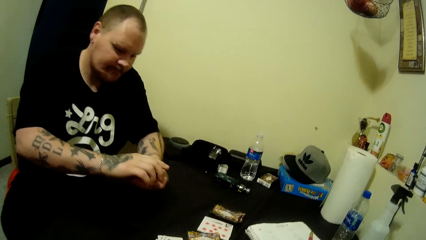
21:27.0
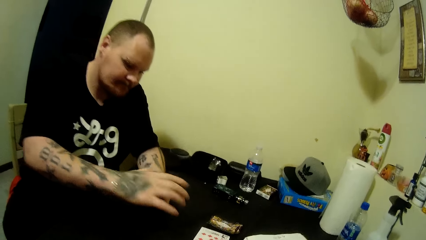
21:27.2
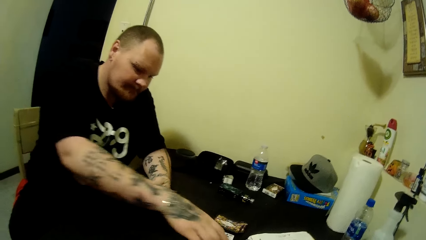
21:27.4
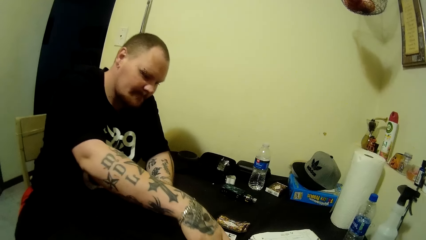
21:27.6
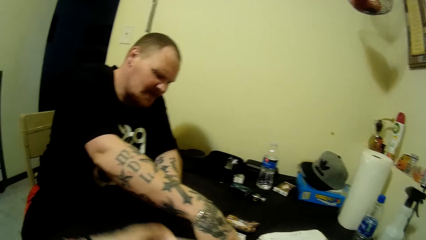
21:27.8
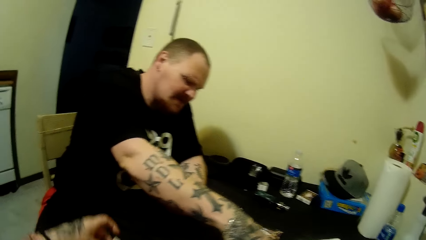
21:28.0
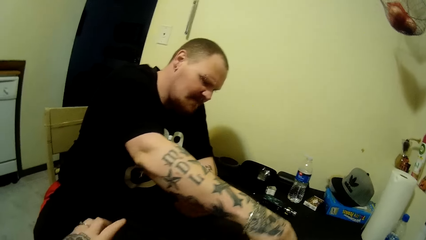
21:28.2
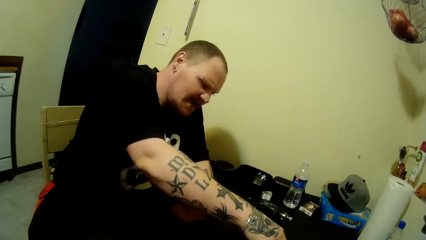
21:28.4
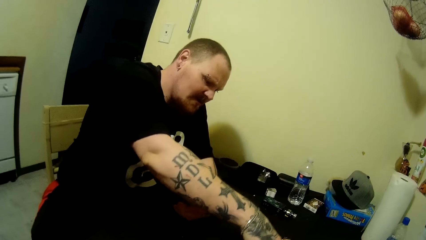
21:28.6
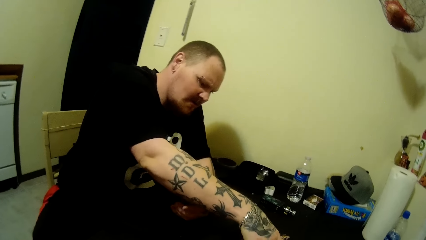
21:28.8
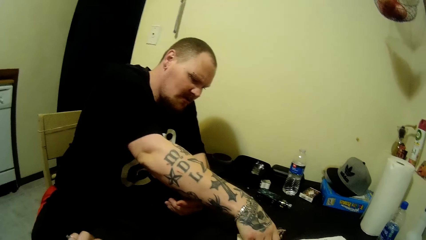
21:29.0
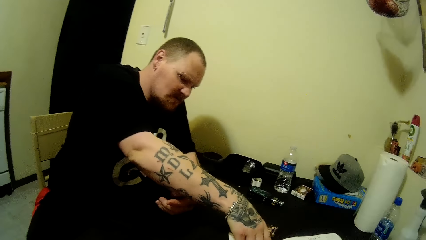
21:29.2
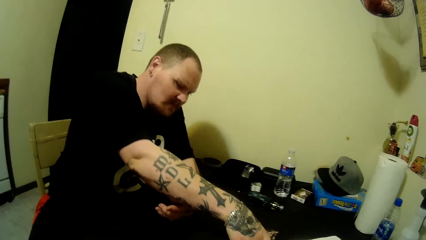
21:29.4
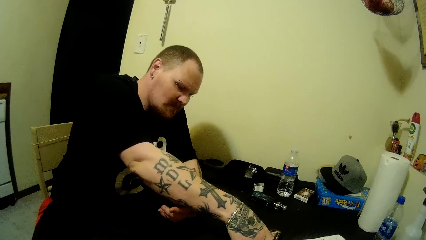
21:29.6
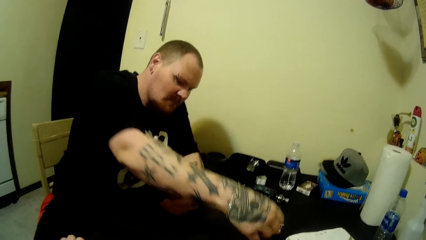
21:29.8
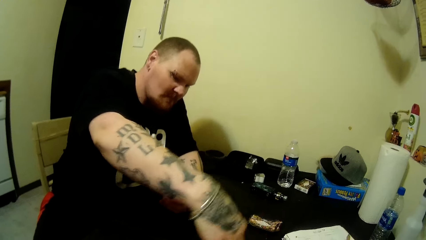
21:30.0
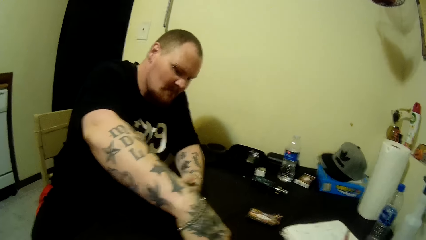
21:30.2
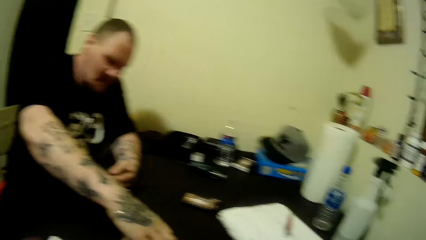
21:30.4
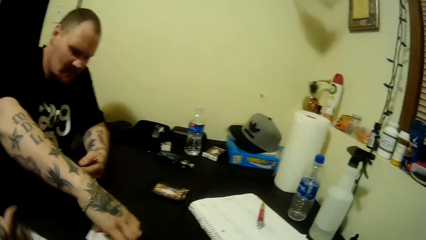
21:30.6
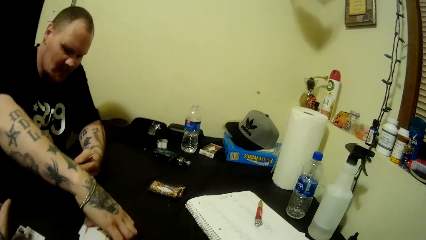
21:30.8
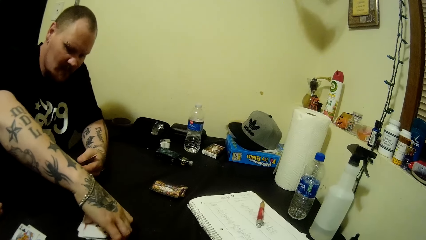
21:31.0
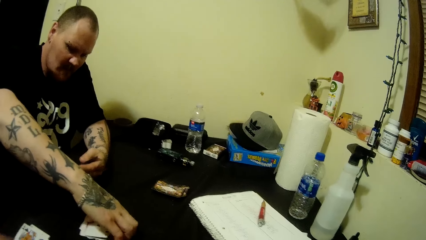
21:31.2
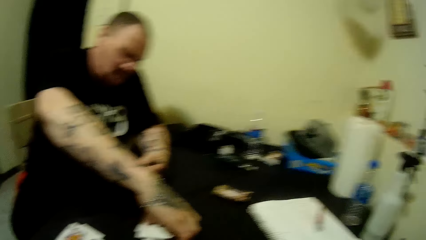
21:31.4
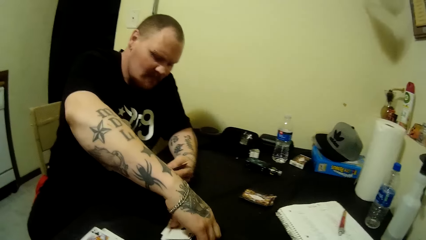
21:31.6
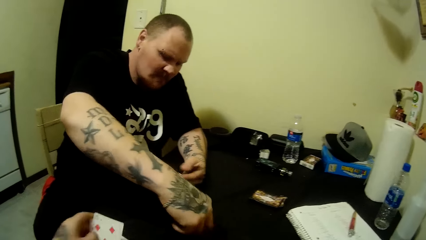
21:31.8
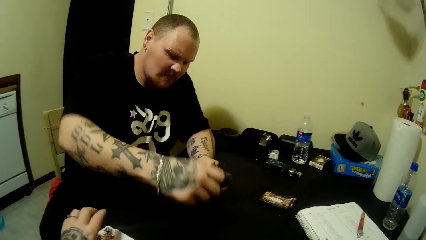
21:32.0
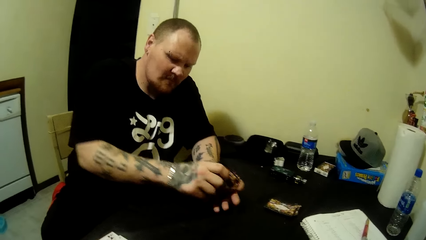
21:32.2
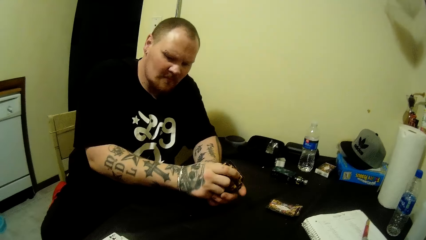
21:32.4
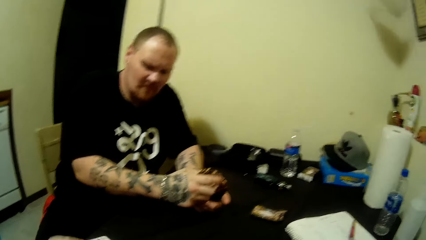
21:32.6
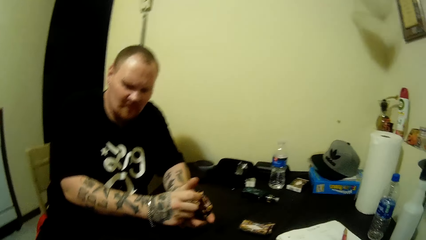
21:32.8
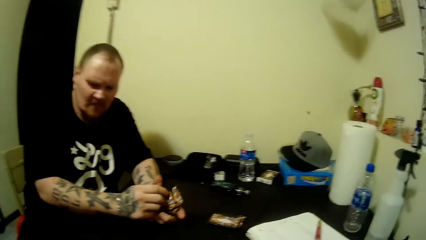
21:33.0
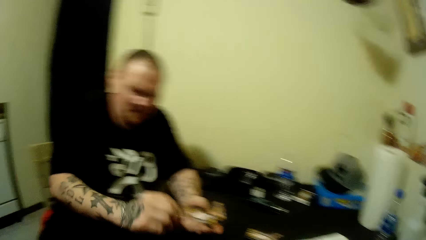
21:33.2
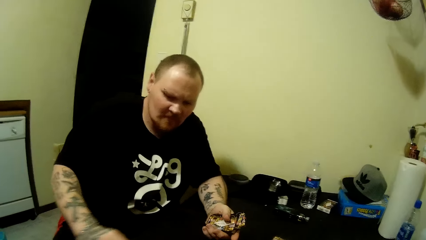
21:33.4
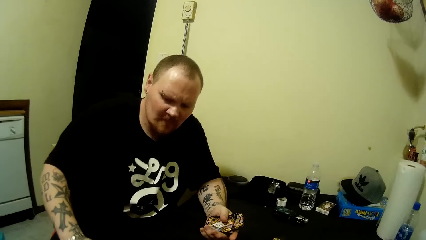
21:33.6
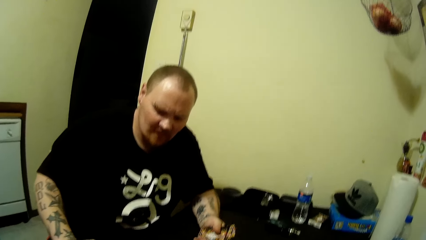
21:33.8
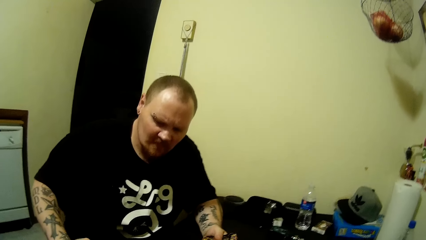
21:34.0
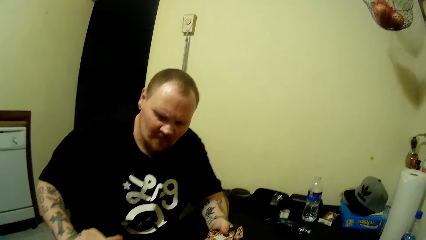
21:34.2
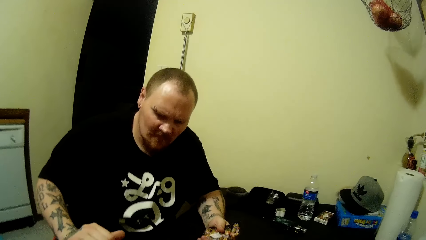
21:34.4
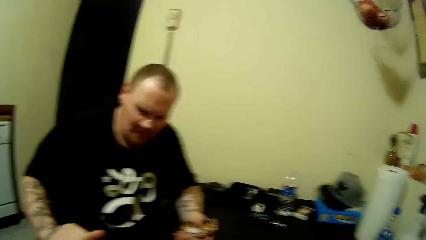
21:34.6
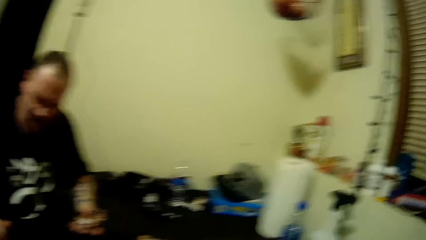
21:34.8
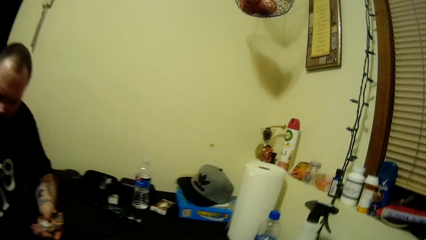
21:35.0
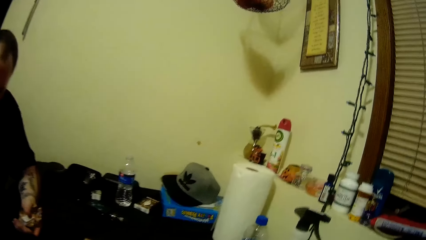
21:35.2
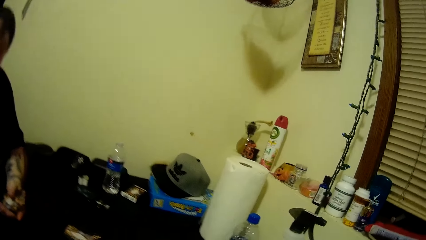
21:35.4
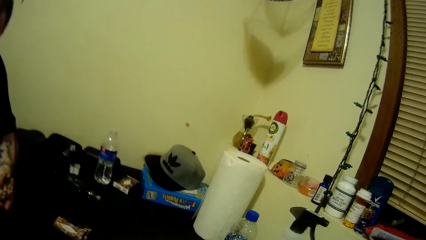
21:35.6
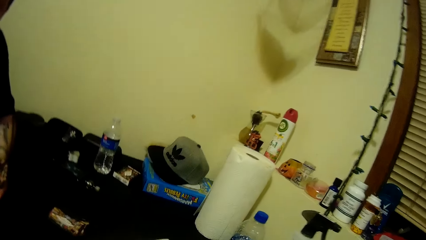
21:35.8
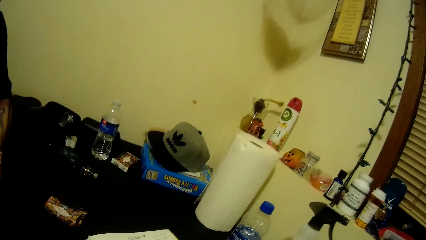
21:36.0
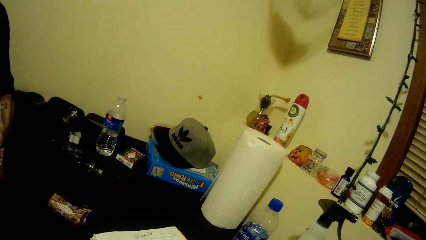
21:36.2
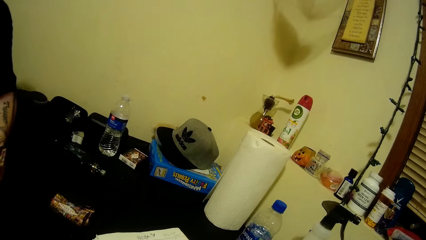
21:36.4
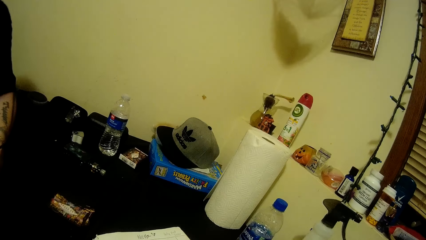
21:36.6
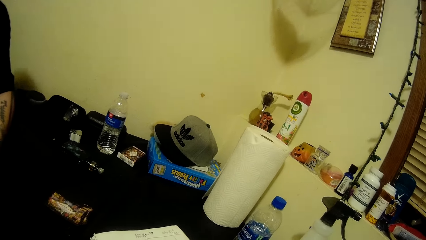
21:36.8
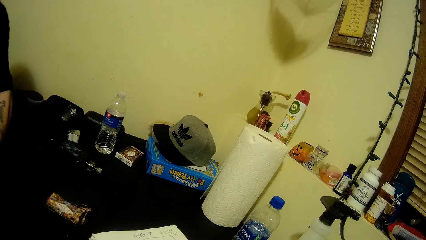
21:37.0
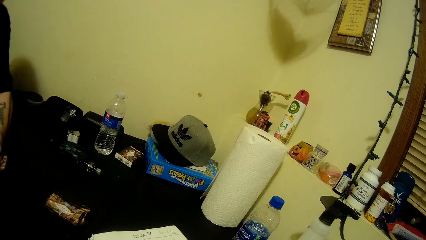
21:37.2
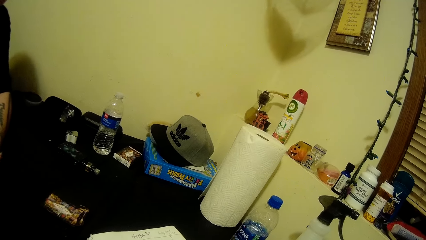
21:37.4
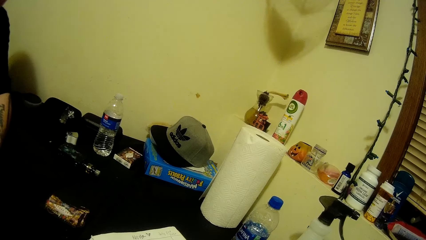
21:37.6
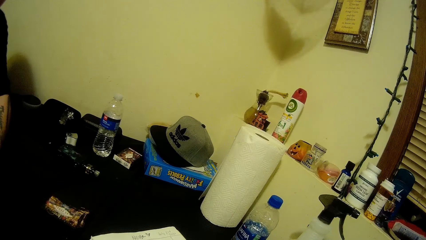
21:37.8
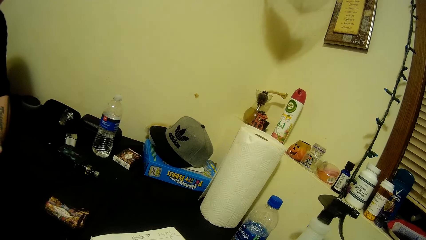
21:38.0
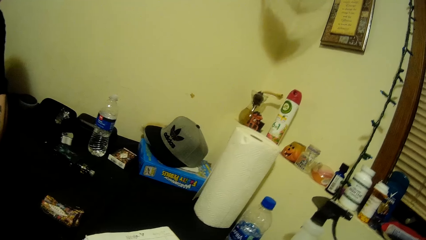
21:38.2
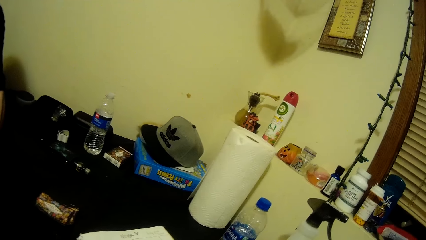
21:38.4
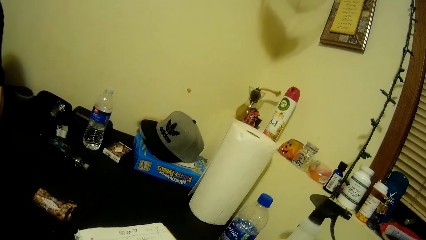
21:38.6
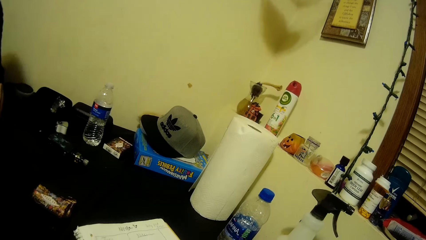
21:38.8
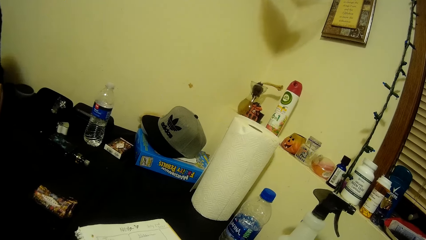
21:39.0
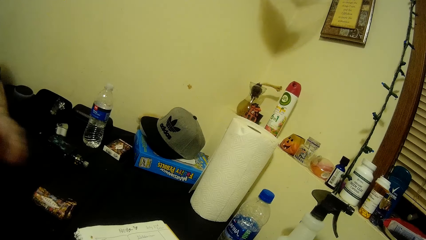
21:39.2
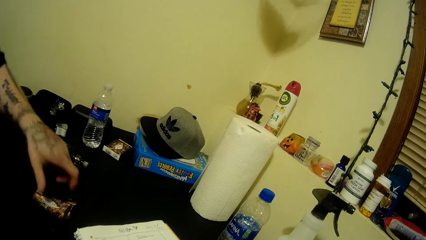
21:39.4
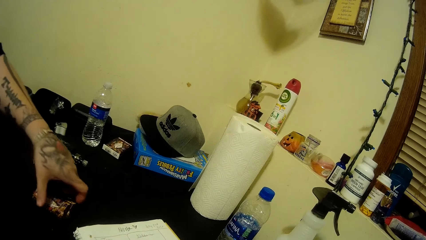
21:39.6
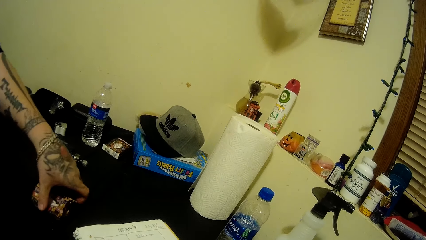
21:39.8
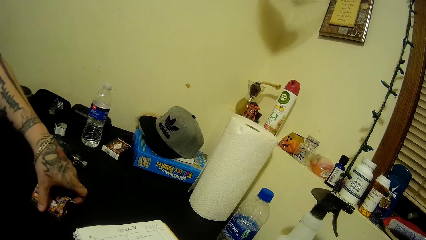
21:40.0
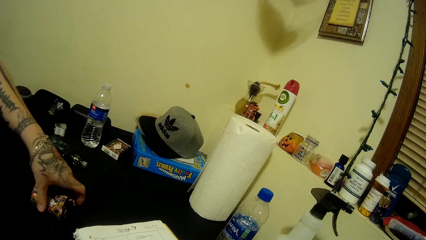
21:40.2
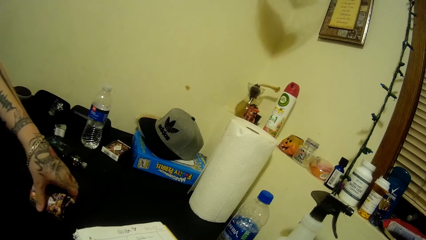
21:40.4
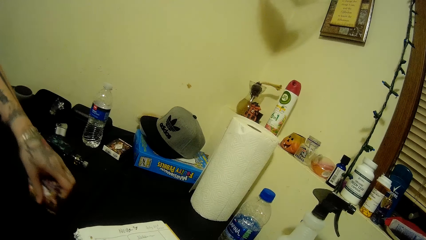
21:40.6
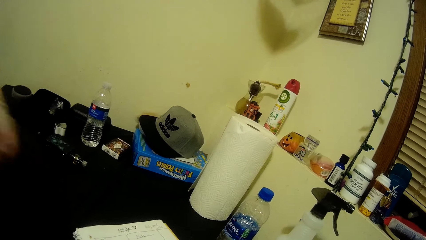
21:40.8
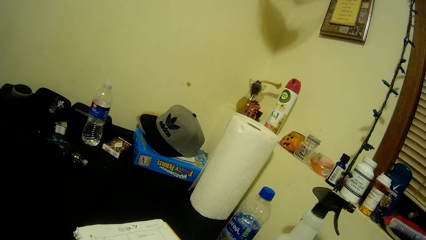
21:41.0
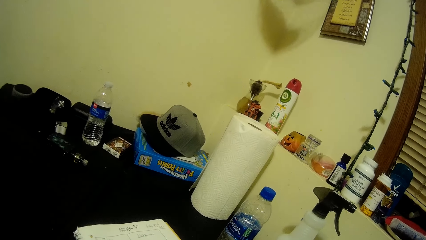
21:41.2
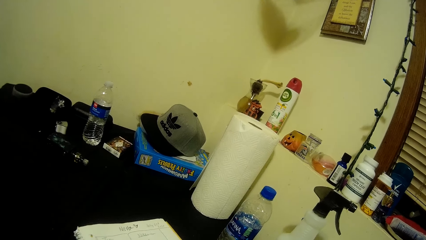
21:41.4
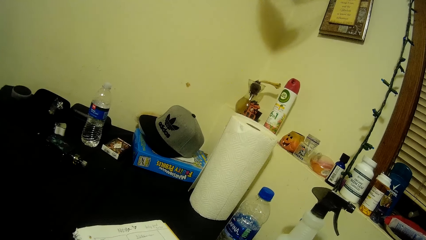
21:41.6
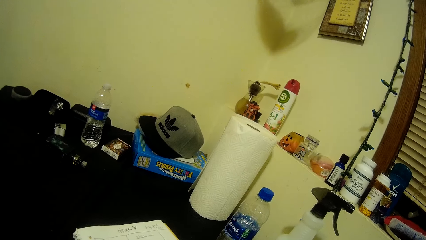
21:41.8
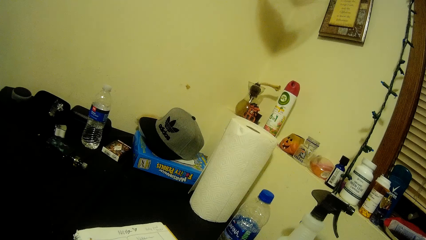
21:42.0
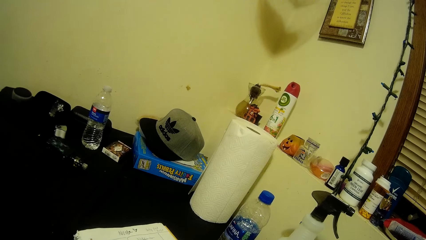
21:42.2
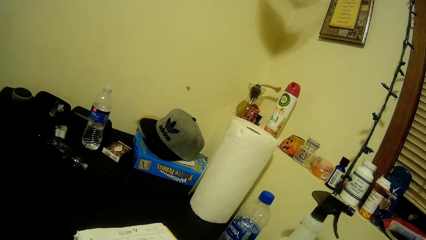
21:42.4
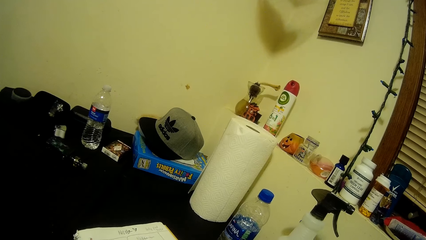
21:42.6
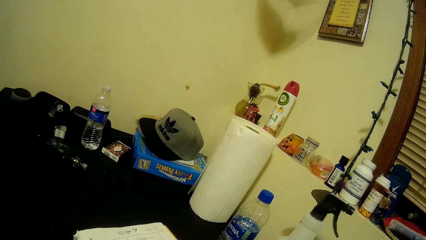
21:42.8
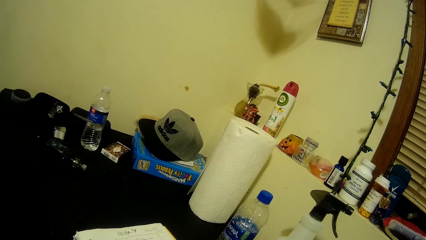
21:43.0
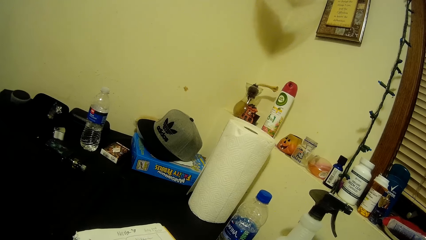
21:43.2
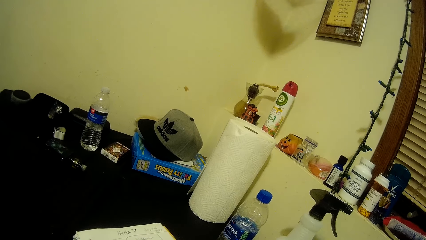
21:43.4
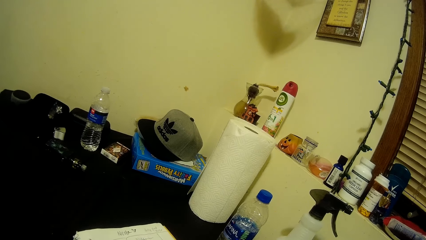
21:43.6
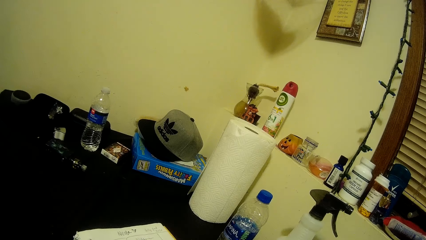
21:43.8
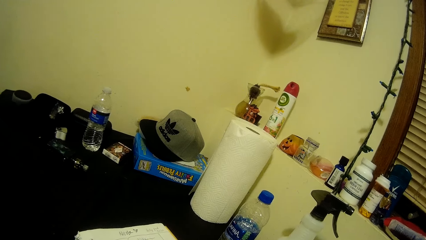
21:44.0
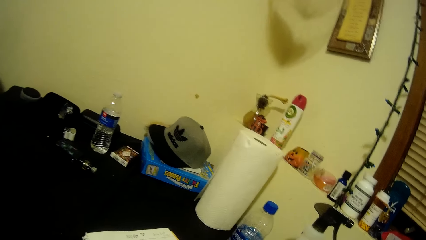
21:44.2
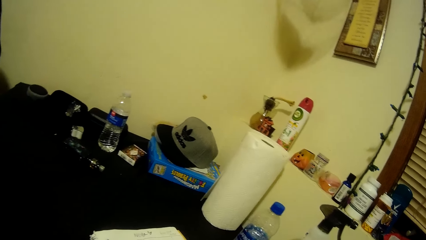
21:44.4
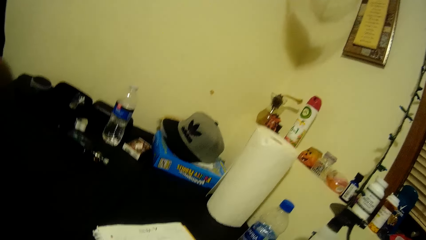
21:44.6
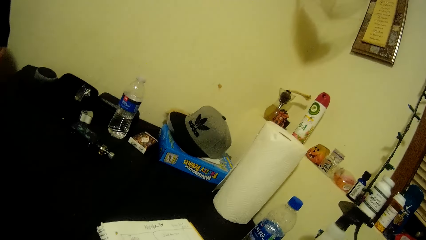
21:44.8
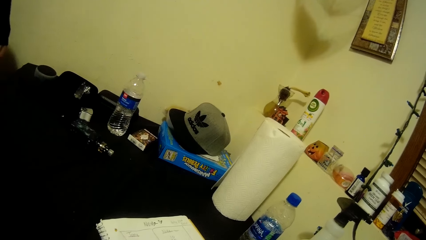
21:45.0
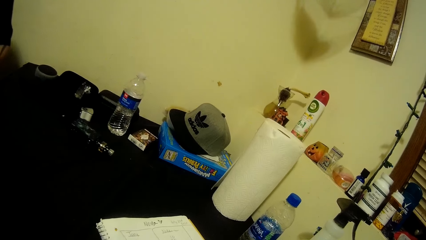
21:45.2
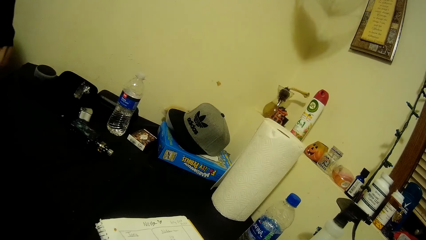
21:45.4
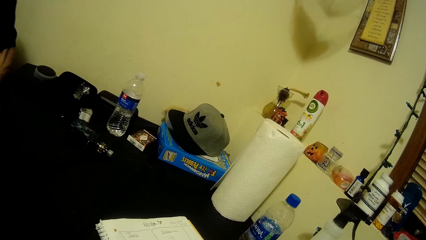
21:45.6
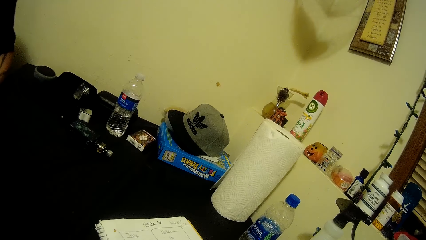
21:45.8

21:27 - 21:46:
The camera wearer moves hands. A man picks cards from the table. The camera wearer looks around the table. The man collects cards on the table. The camera wearer looks around the table.
